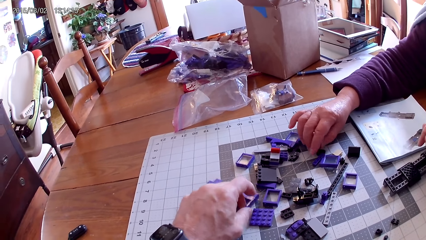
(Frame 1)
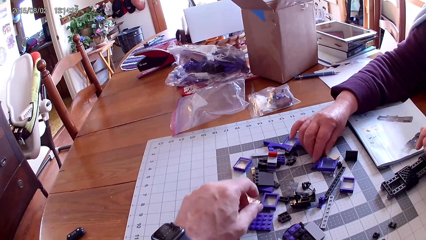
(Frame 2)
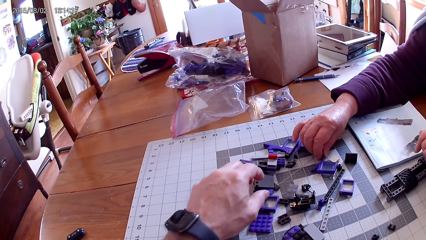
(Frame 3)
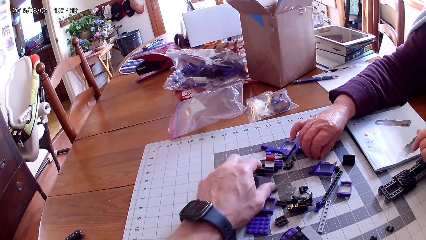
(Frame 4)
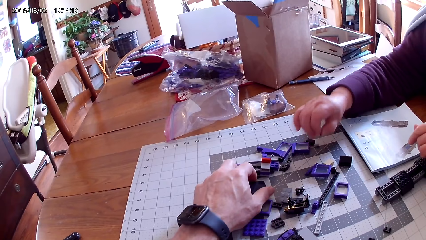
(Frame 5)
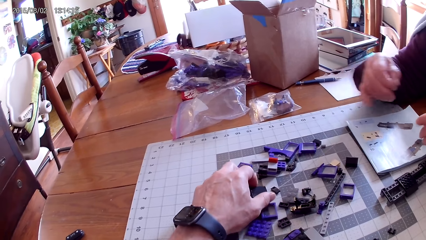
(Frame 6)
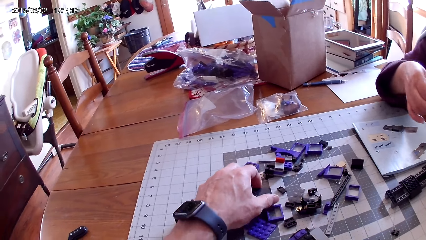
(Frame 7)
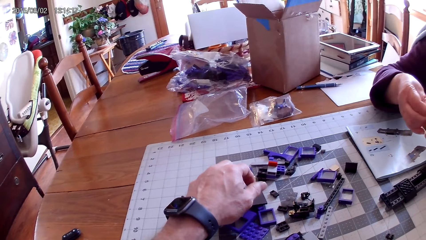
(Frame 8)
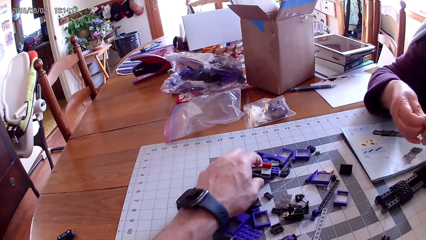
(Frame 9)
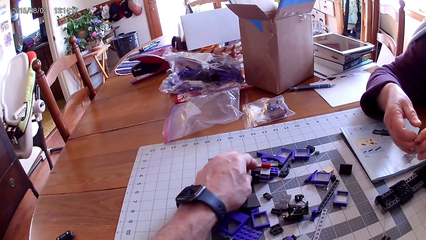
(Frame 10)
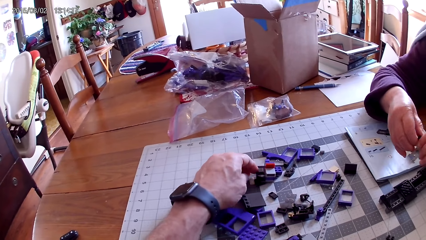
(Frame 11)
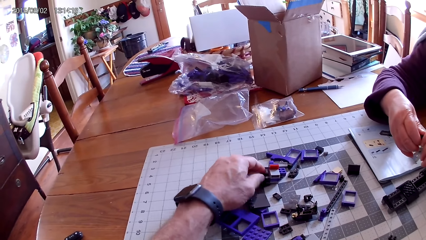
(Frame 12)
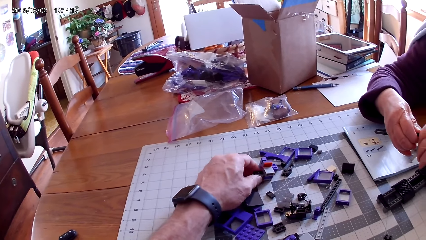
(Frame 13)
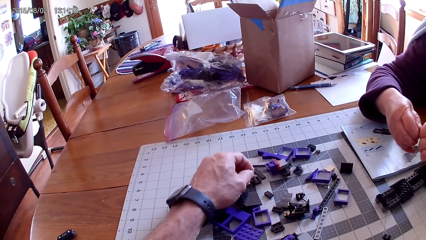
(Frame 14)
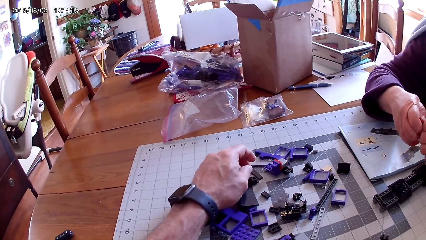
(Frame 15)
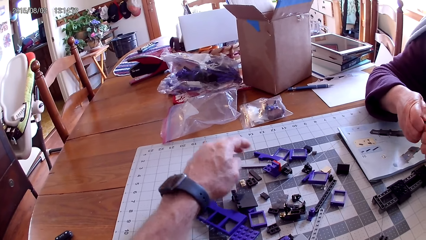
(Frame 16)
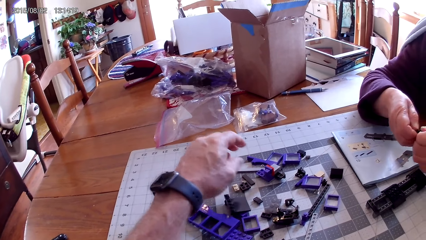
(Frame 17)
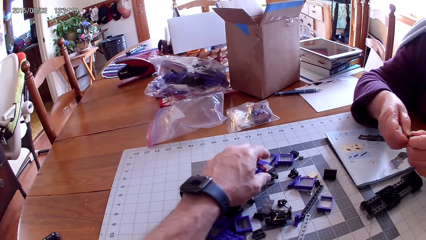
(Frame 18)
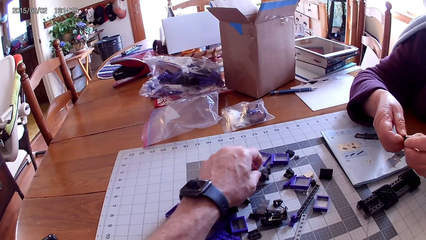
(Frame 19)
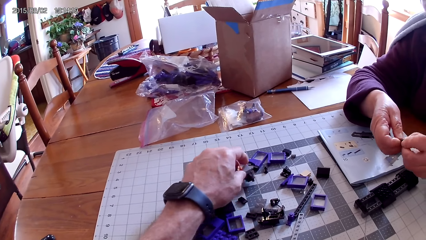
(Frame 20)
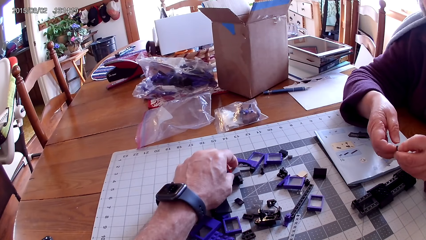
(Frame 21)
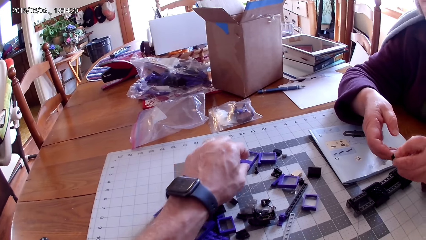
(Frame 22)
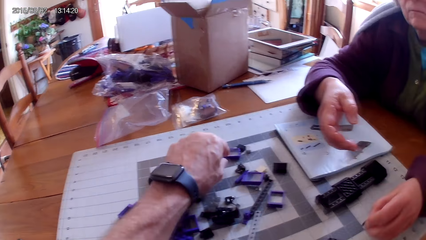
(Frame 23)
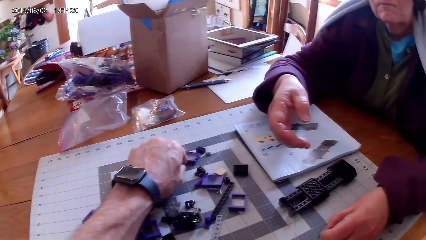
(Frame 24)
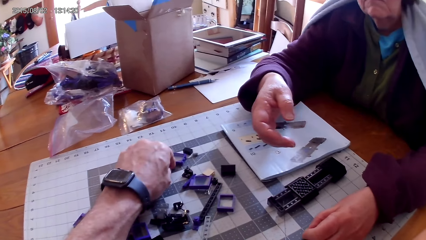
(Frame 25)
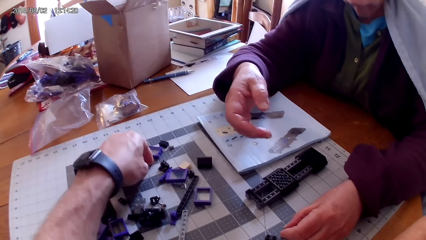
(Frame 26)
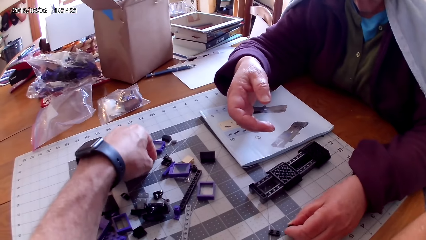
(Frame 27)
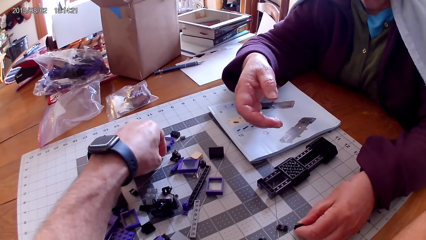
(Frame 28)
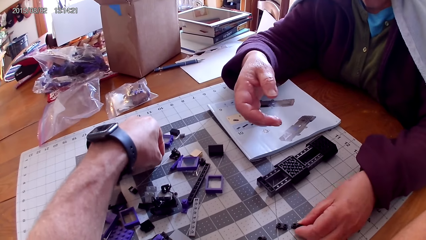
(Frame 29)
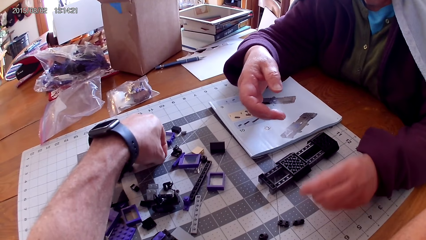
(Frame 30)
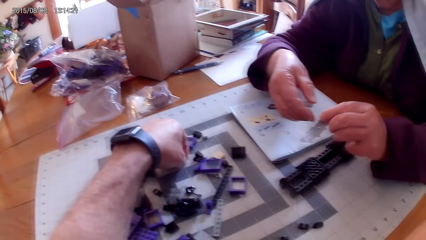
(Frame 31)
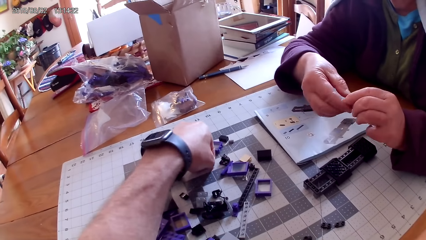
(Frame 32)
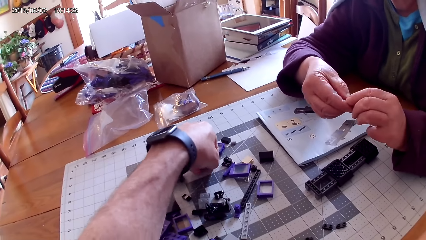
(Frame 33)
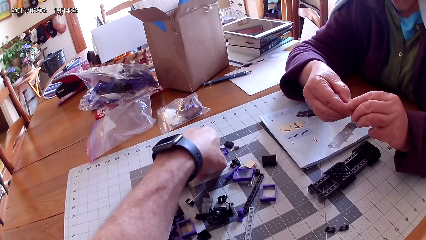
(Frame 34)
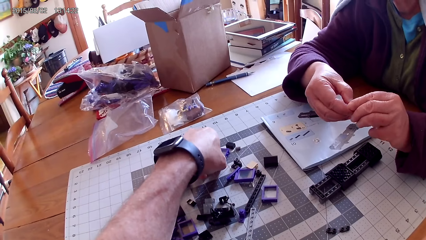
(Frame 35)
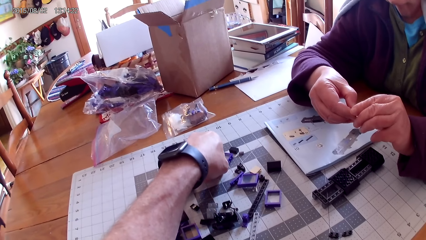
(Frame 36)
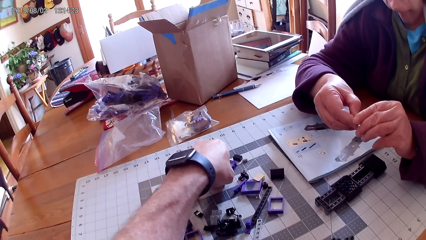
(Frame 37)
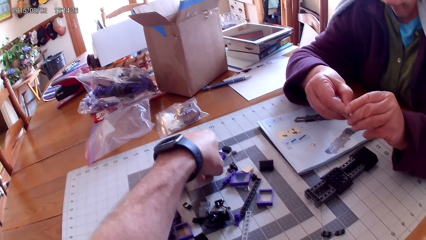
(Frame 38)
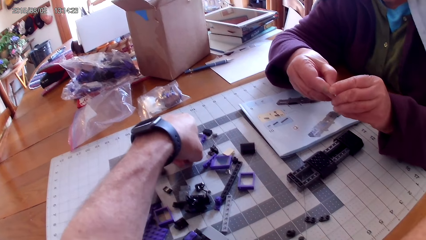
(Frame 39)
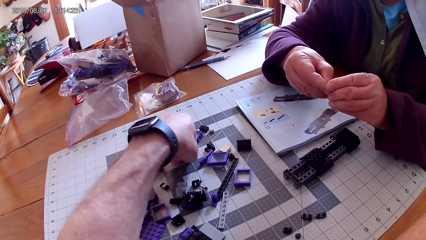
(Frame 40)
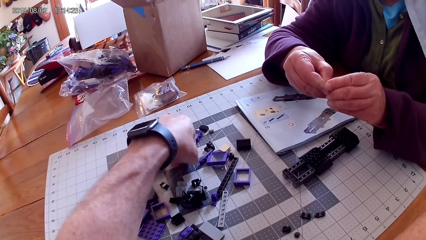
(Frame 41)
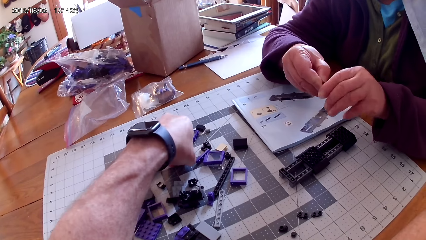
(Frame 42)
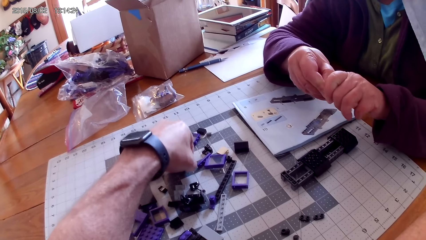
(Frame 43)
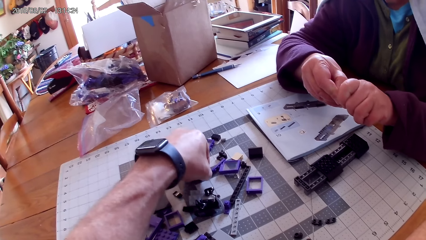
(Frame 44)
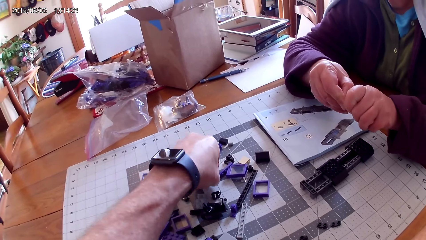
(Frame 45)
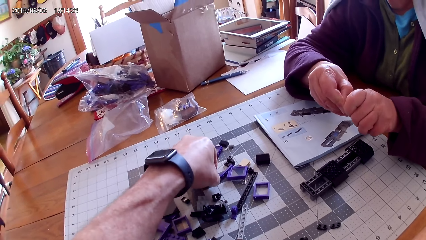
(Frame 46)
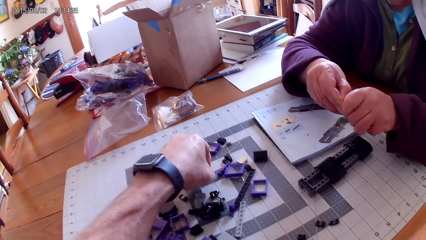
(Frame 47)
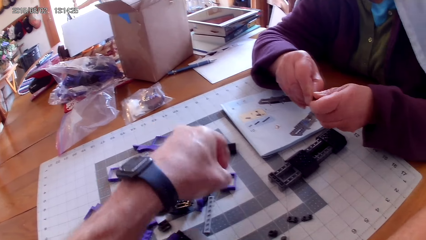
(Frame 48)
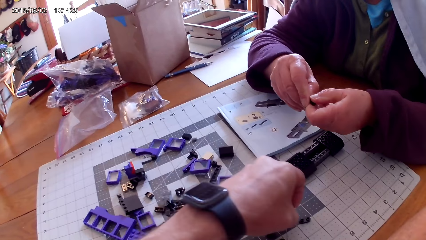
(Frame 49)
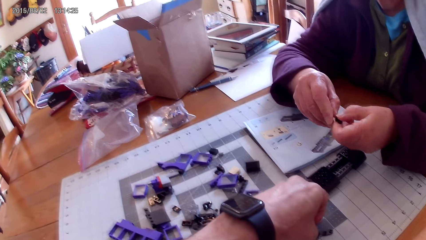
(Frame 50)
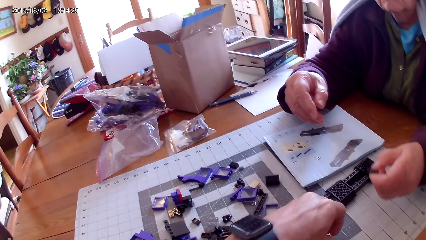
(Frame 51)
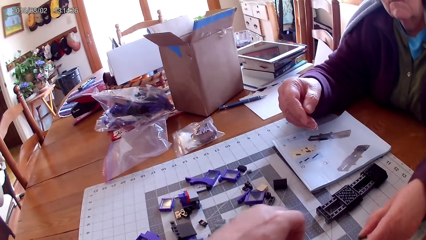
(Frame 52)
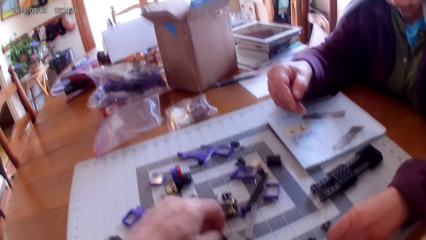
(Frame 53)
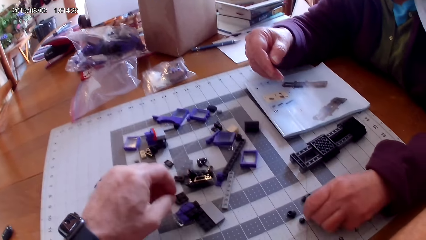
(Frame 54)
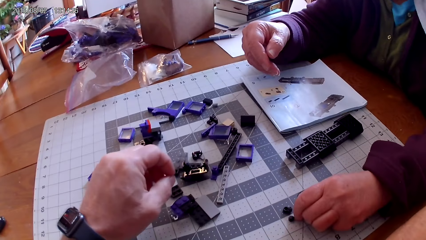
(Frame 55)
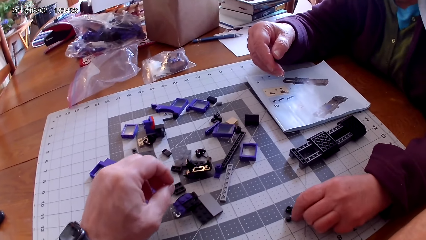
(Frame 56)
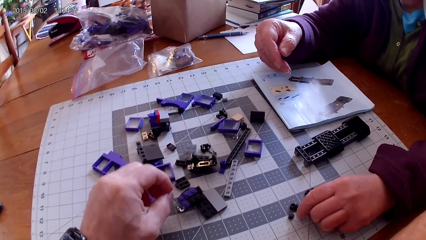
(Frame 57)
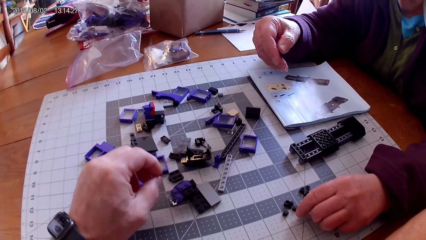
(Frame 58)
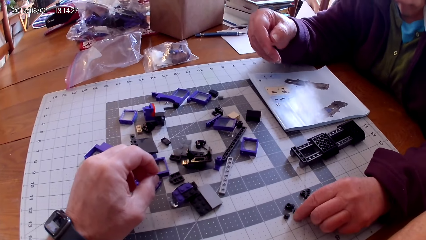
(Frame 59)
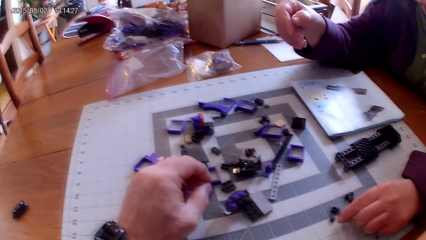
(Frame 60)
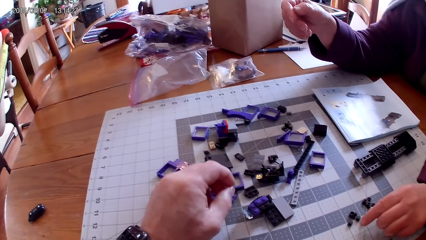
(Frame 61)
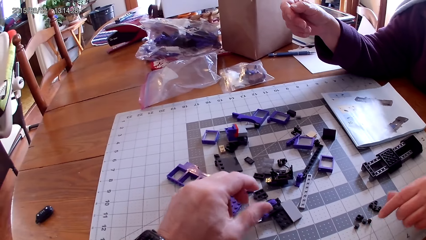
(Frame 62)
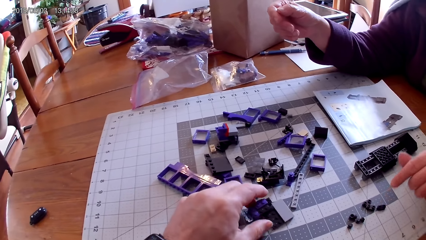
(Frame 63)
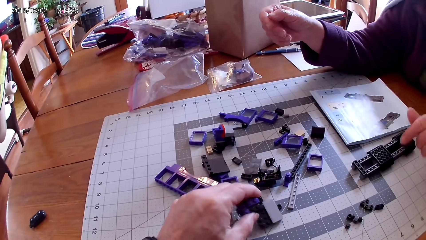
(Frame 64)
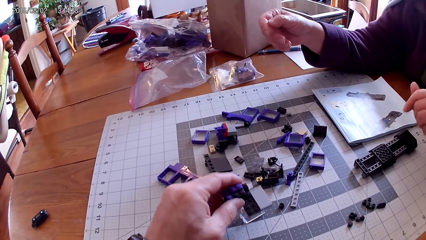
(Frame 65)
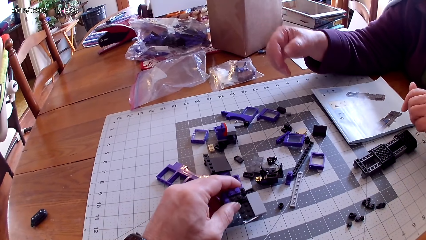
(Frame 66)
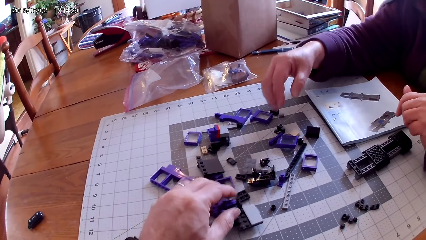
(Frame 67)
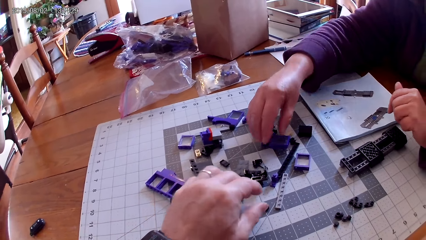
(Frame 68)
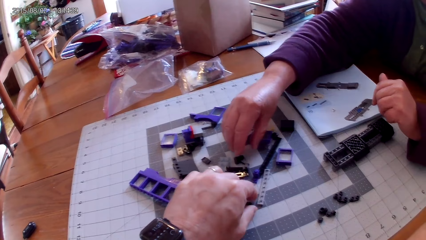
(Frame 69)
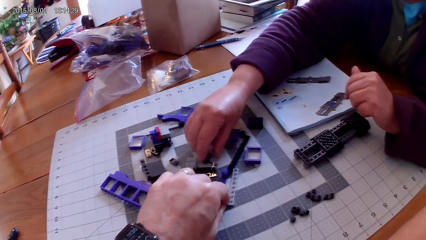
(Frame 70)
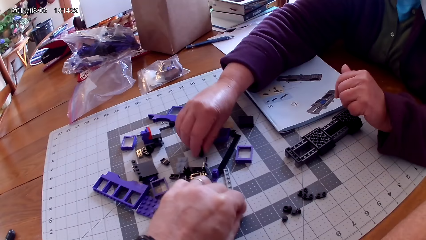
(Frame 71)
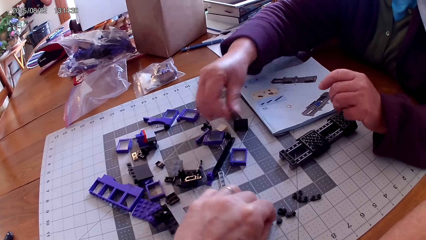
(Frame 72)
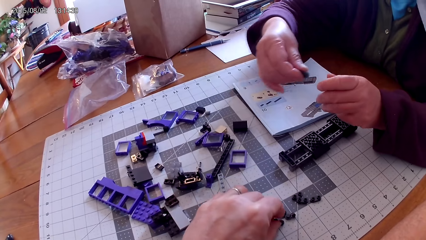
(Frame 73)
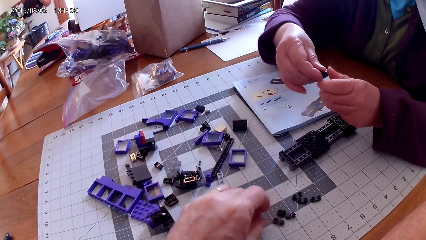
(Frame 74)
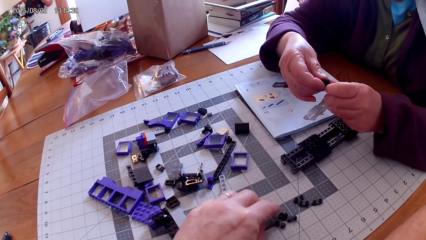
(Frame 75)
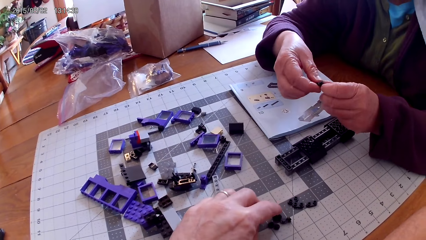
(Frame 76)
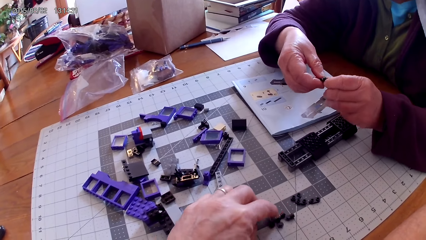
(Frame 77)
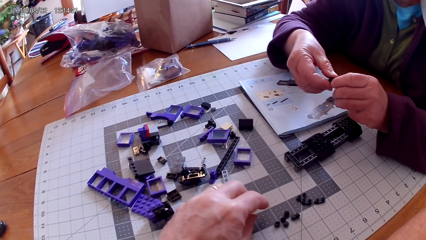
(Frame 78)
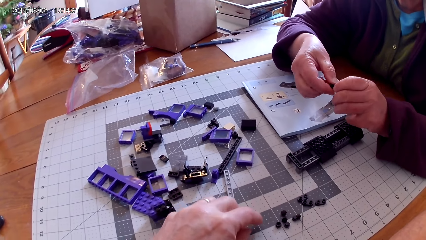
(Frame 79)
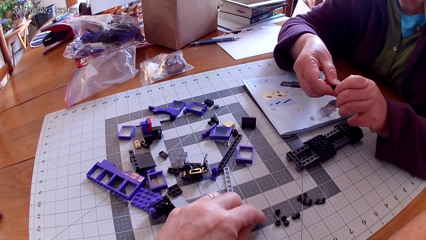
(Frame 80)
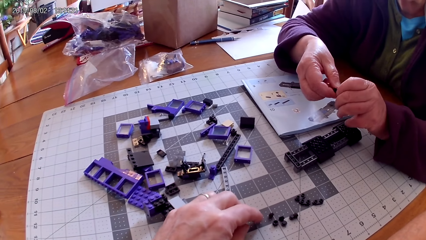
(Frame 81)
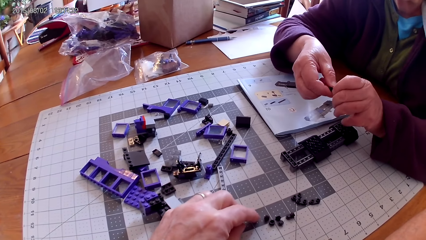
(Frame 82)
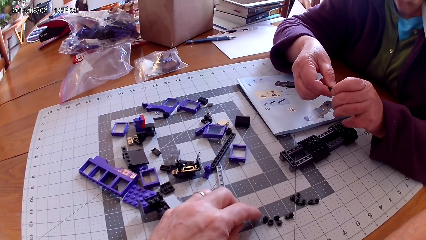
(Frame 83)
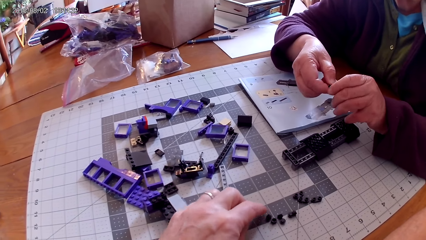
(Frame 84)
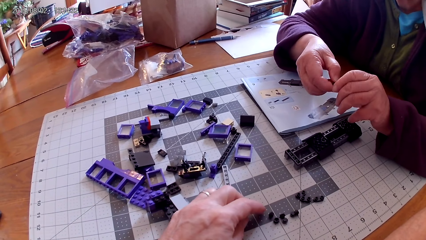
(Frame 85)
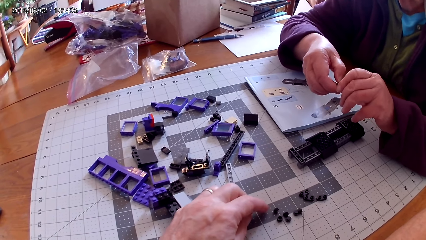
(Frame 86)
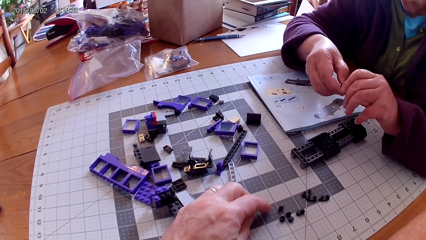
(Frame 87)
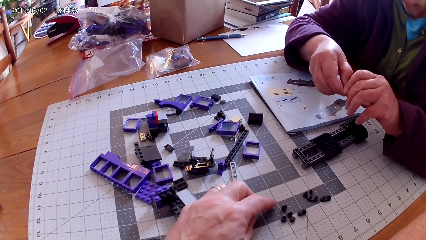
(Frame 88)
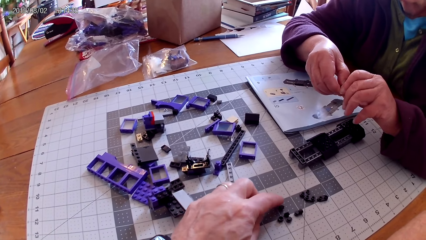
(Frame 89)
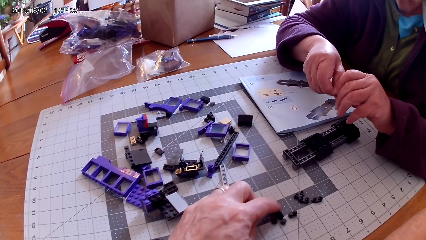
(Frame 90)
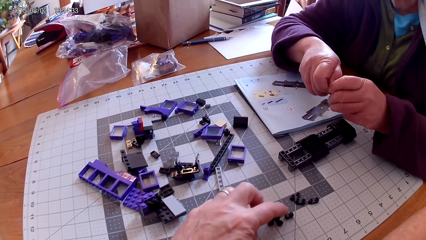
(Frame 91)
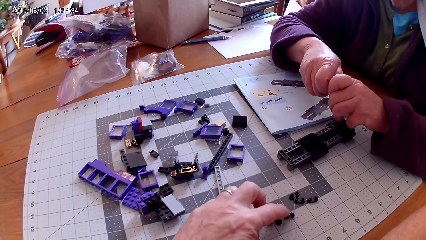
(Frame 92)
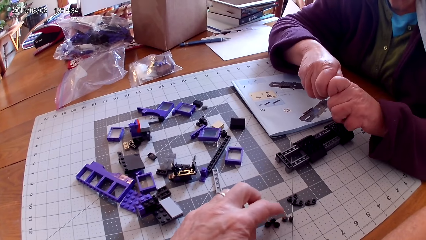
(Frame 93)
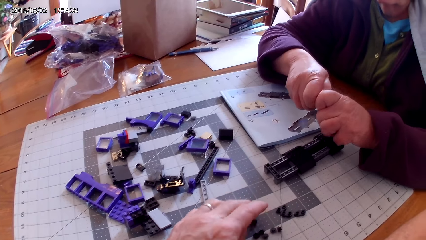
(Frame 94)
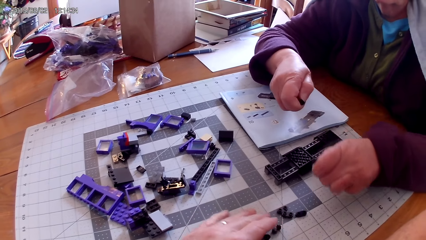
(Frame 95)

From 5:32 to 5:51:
A woman takes a spare part and loosens the spare part. The camera wearer arranges spare parts. The woman puts the spare part on the table and loosens another spare part. The camera wearer arranges spare parts. The woman puts the spare part on the table, takes more spare parts and loosens the spare part. The camera wearer arranges plastics on the table.
